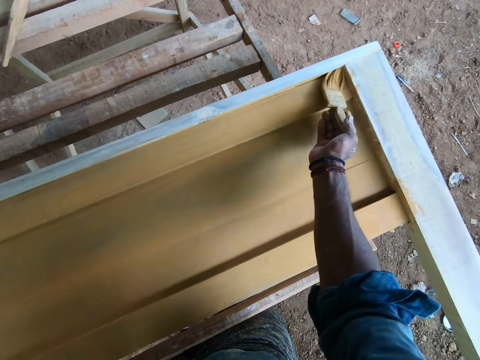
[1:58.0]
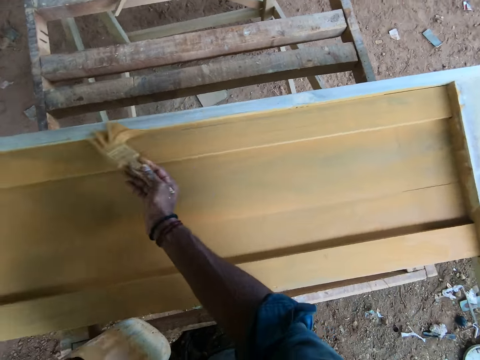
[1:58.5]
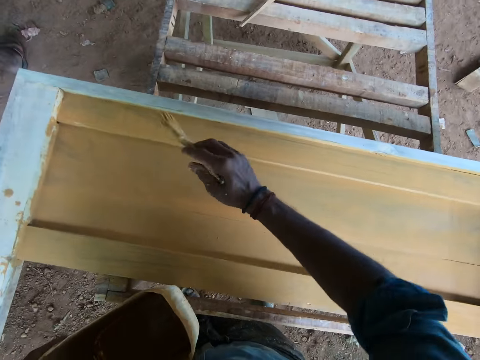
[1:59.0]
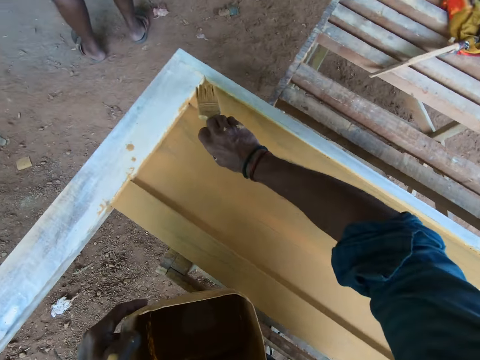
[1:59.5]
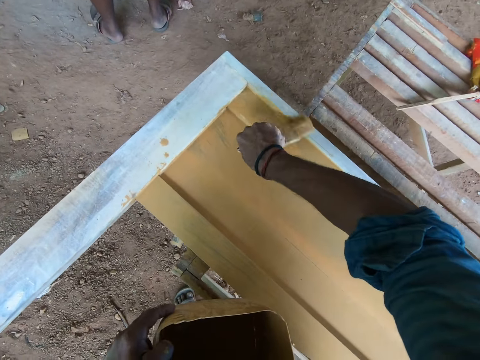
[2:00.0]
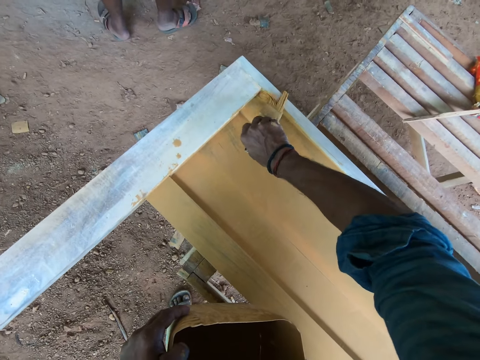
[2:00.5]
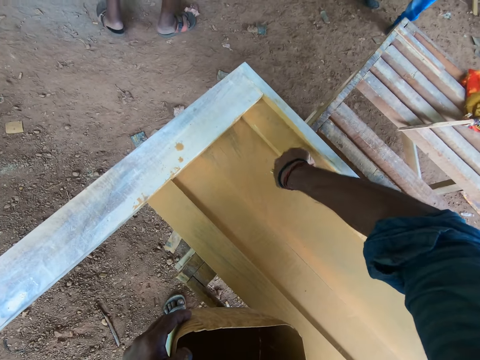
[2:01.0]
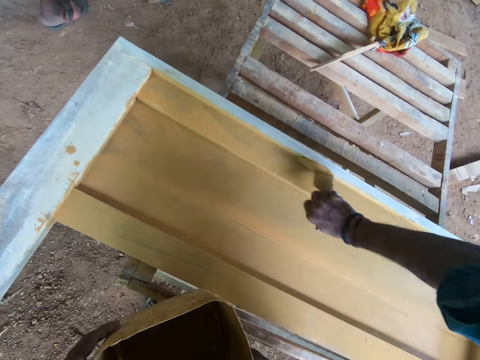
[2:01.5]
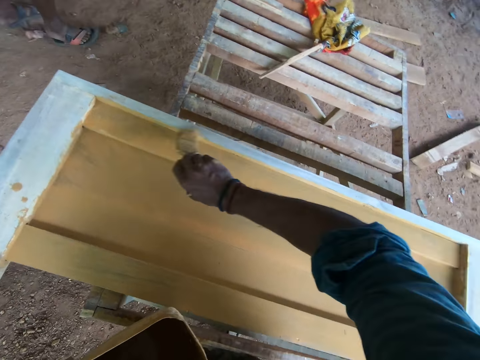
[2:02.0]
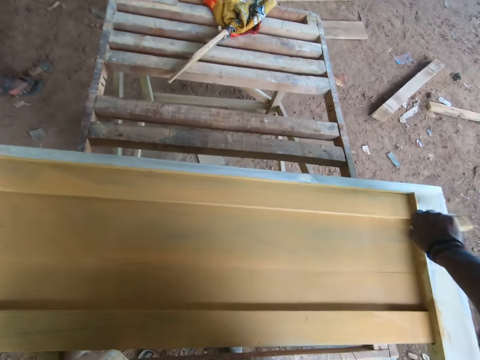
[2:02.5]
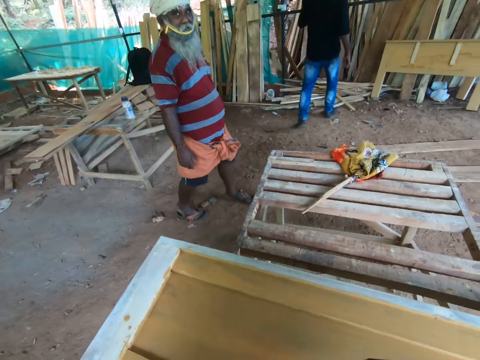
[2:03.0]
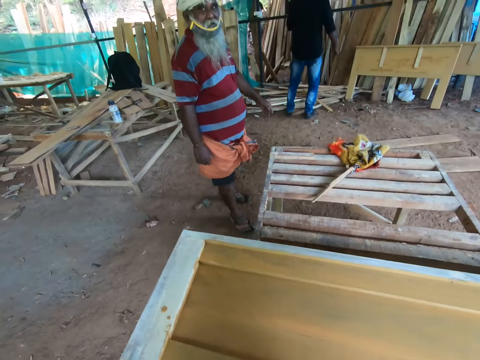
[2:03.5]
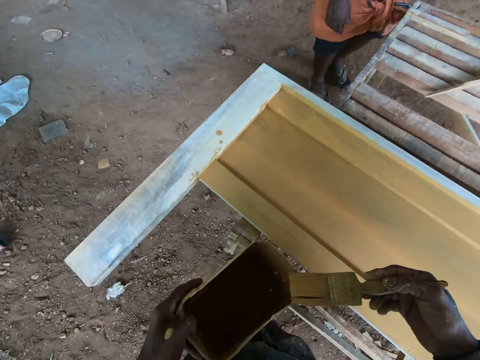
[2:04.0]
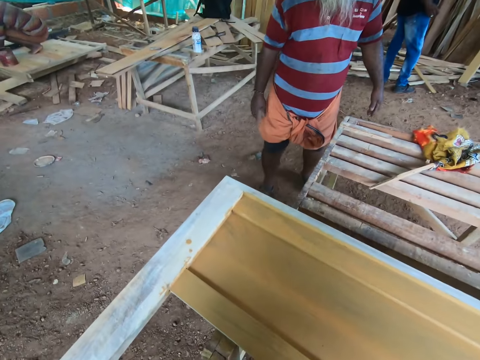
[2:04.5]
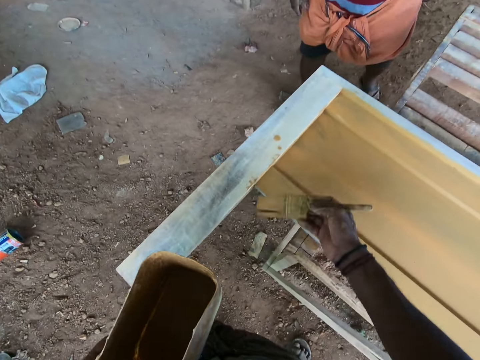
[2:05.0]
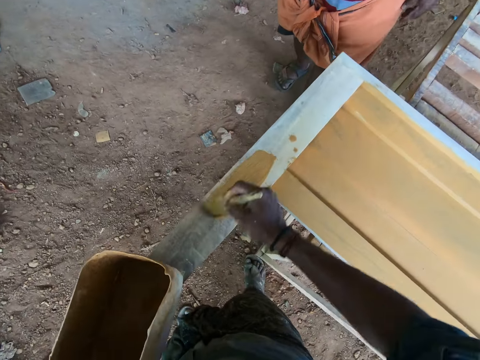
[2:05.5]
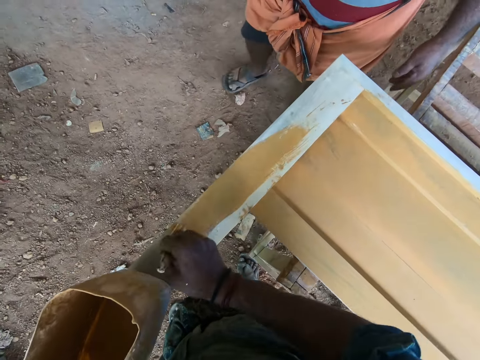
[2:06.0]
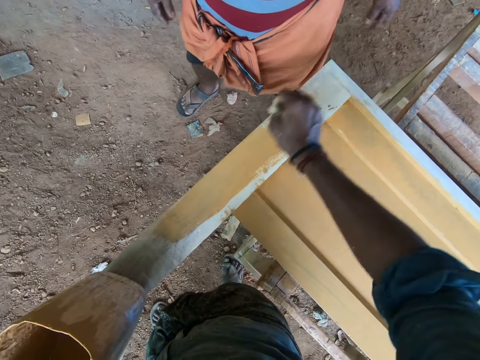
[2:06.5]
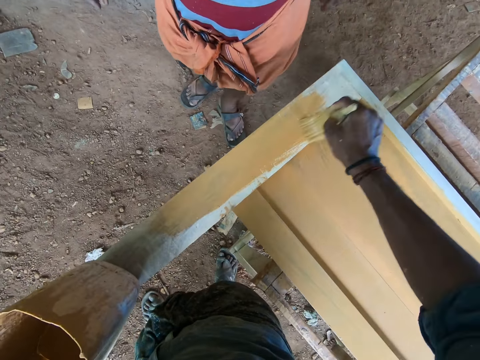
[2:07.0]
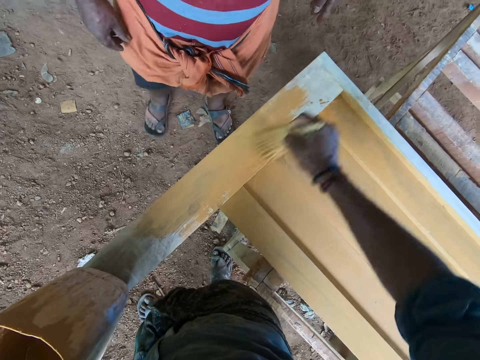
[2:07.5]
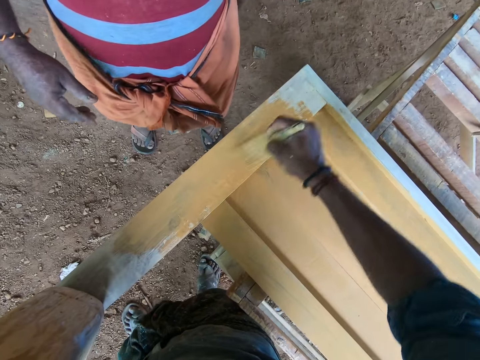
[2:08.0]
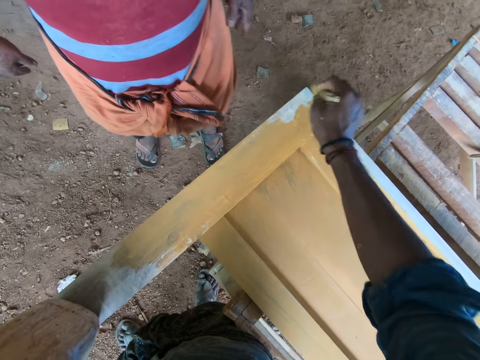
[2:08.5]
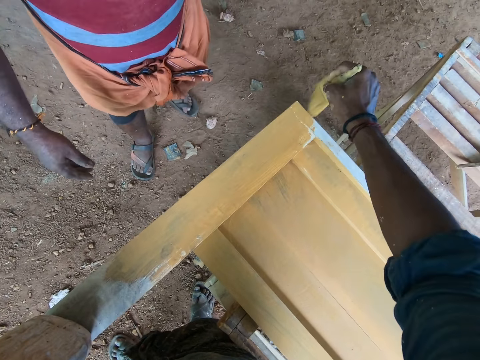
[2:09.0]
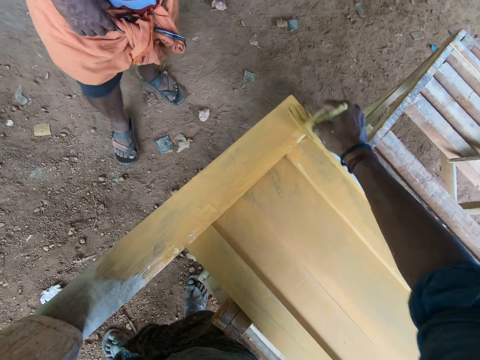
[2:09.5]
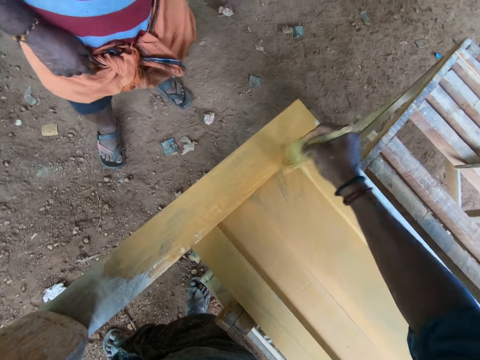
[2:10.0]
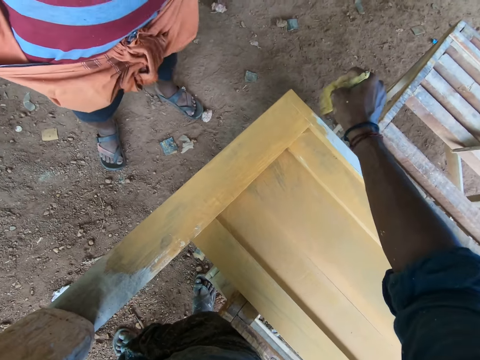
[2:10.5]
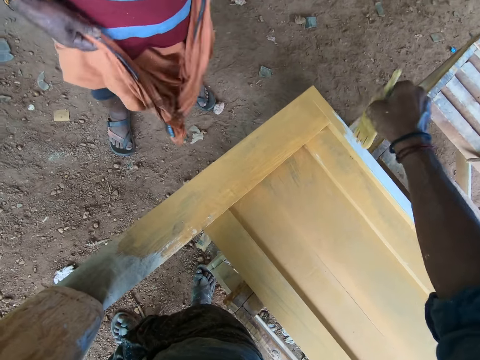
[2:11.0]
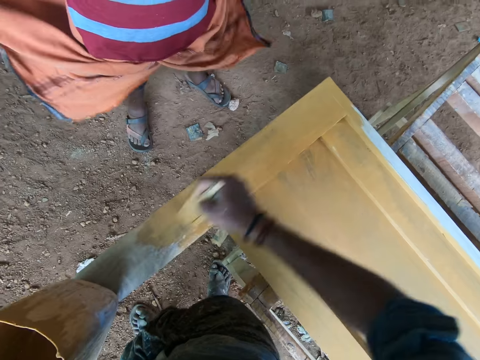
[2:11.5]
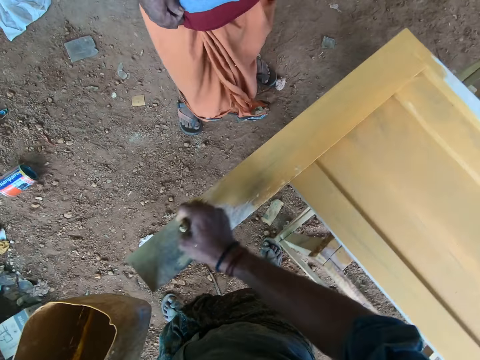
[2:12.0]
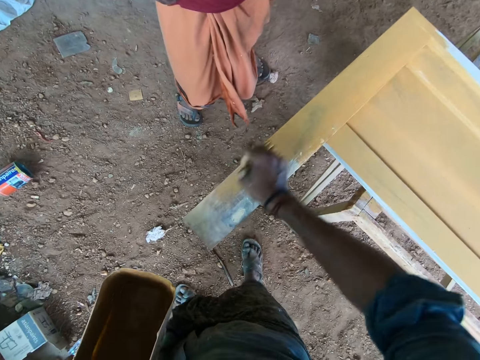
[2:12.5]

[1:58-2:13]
The camera wearer discusses with a person. They dip the paint brush in the container with paint. They slide the brush on the container. They paint on the wooden structure using the paint brush. The person unfolds the cloth.

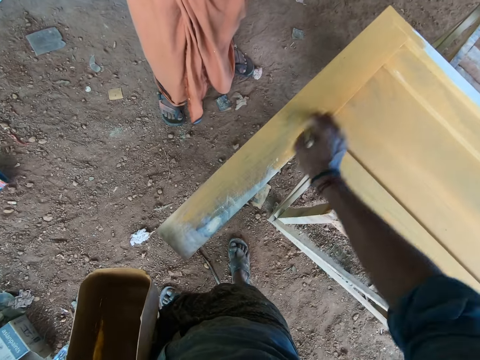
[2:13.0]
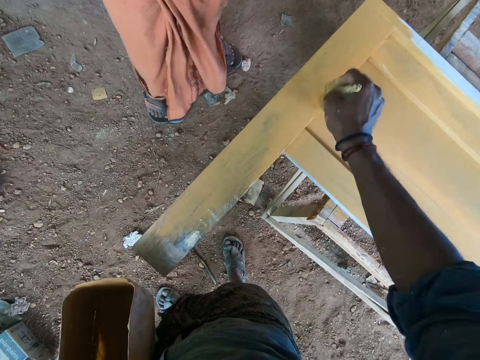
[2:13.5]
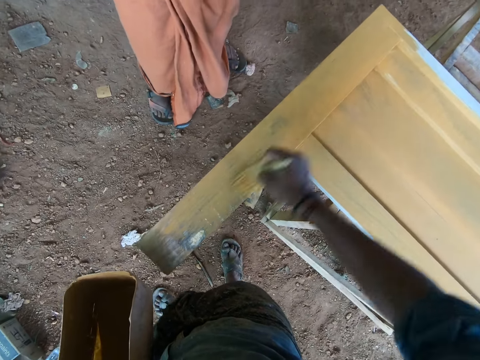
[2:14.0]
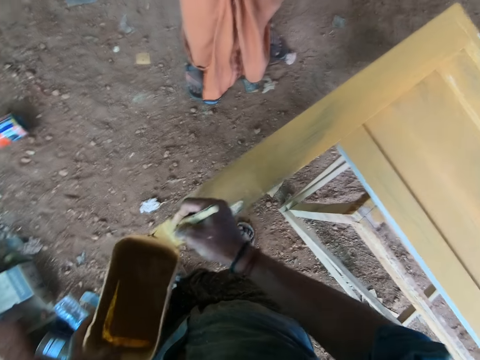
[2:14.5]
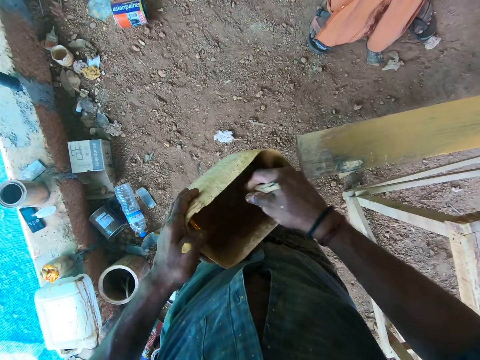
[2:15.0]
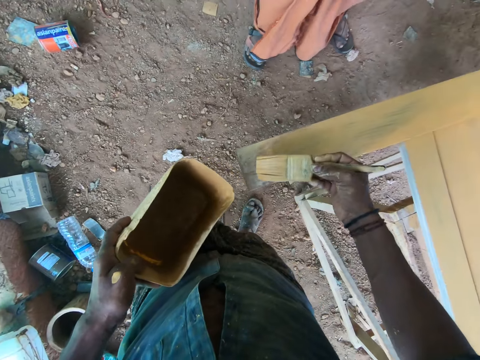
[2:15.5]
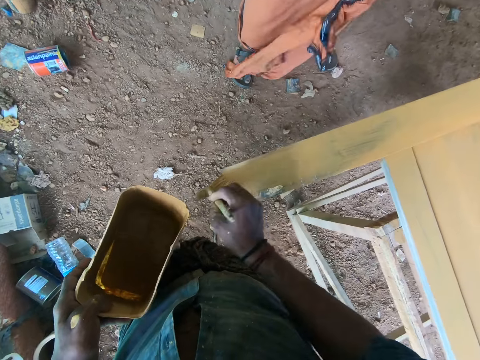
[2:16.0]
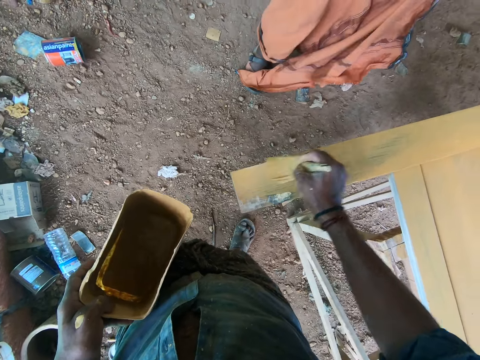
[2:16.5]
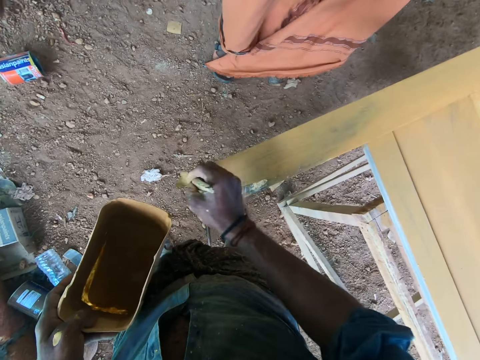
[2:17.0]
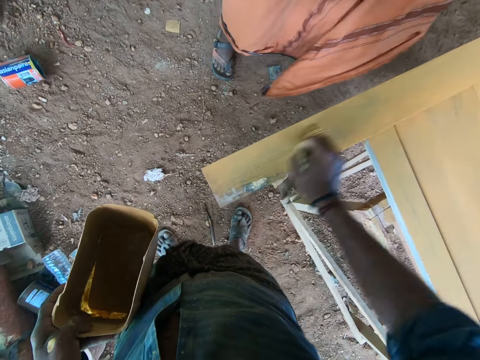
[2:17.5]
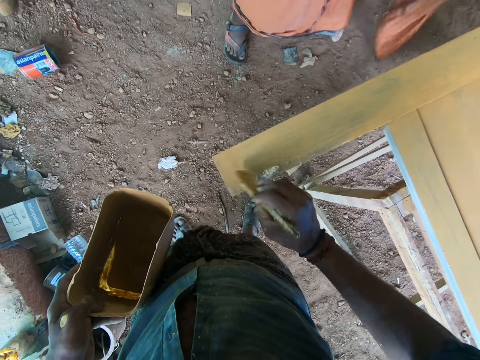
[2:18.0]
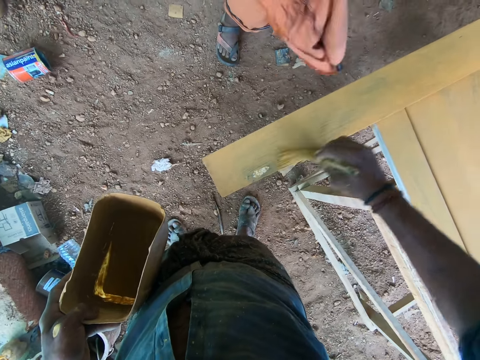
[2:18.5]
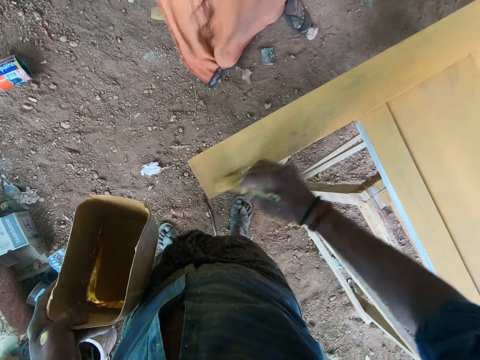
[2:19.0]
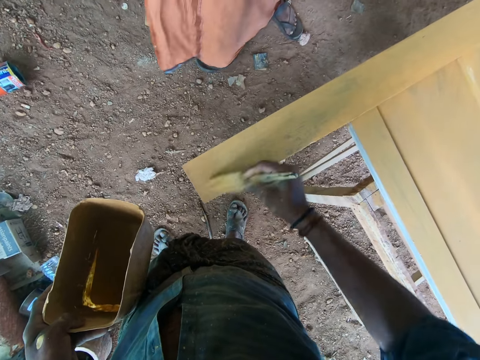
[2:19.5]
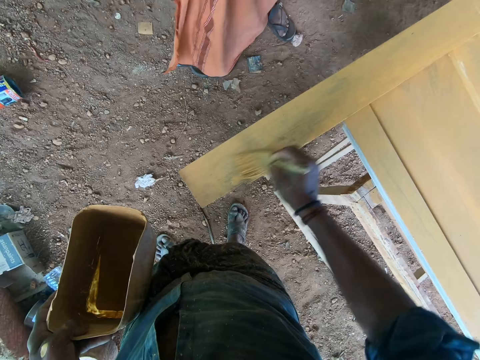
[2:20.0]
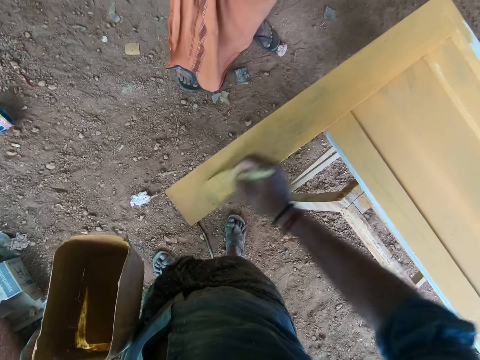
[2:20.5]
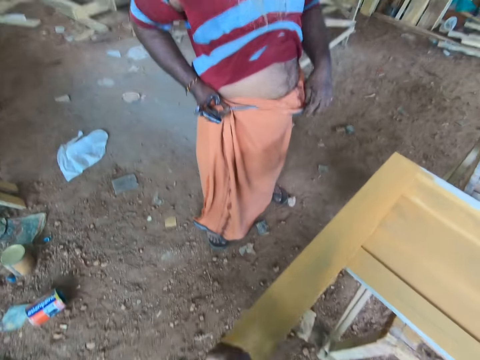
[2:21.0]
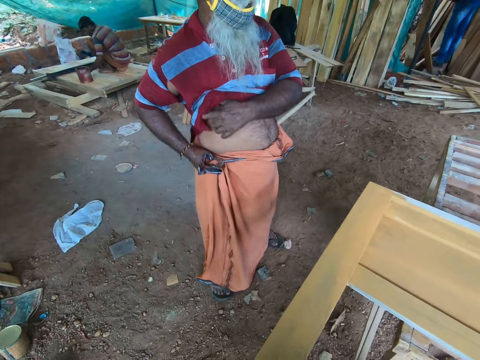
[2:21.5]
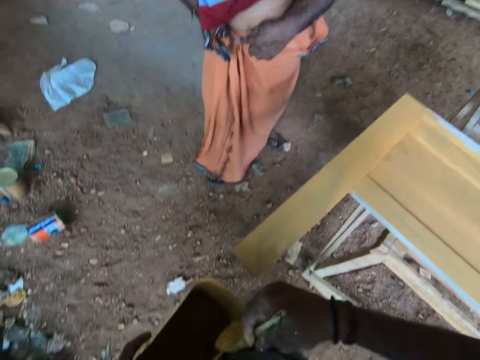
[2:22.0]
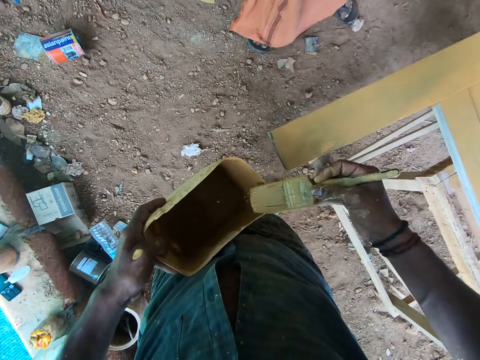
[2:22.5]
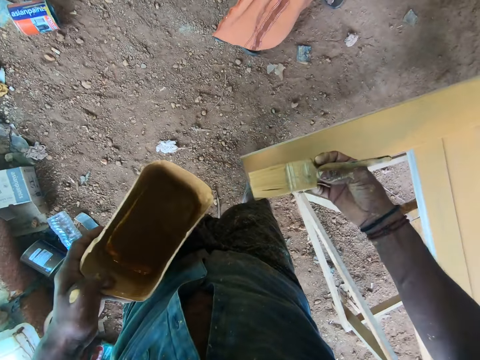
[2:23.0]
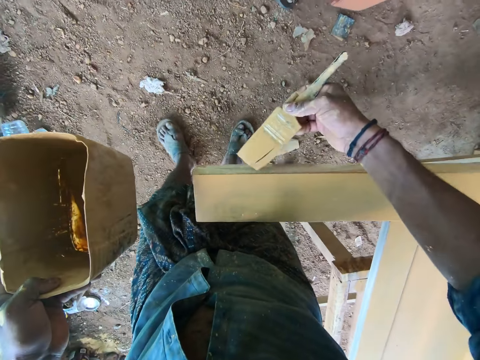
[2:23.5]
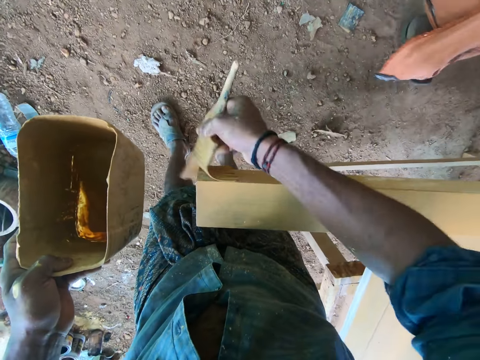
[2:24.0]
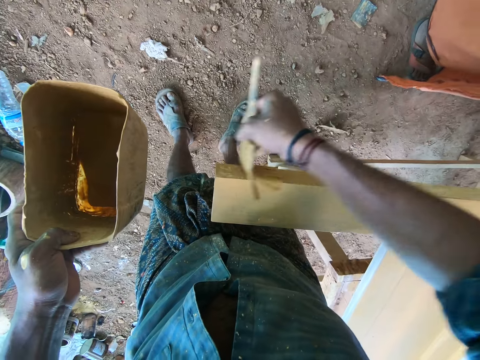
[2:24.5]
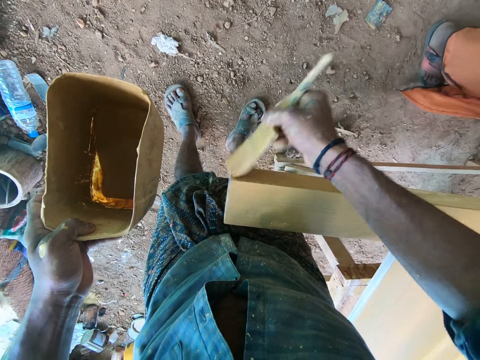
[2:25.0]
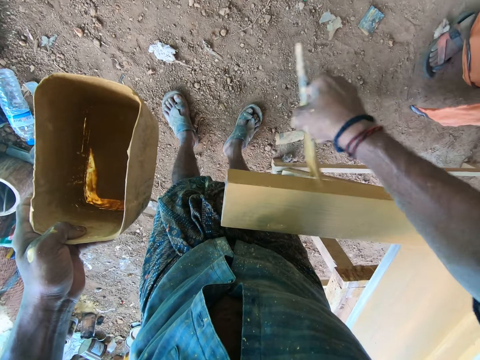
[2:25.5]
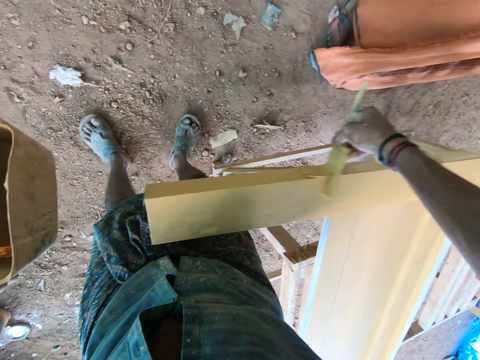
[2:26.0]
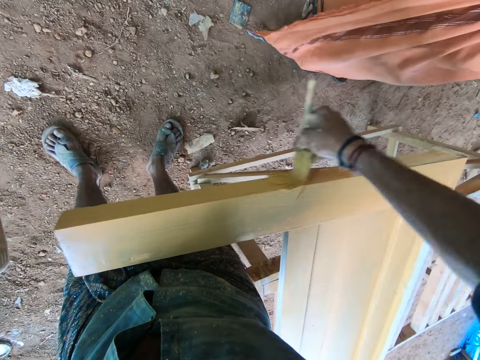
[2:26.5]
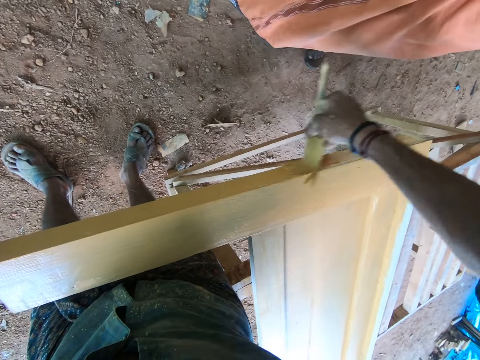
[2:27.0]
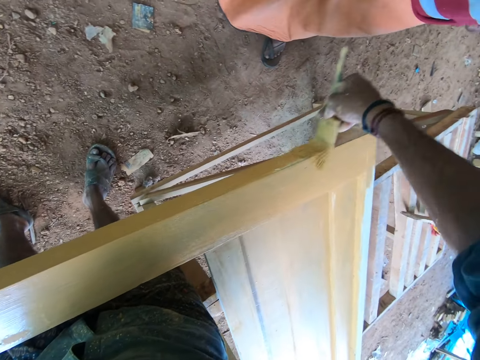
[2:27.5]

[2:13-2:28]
The camera wearer dips the paint brush in the container with paint. They slide the brush on the container. They paint on the wooden structure using the paint brush. A person ties the cloth. The camera wearer slides the brush on the container. They dip the paint brush in the container with paint. They paint on the wooden structure using the paint brush.
